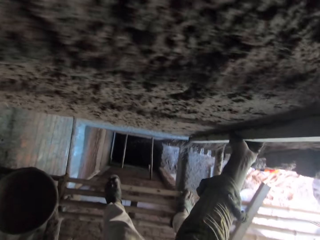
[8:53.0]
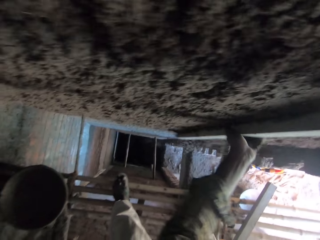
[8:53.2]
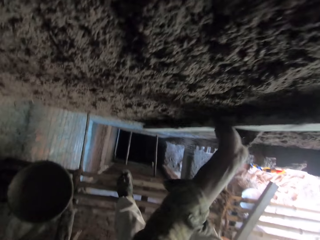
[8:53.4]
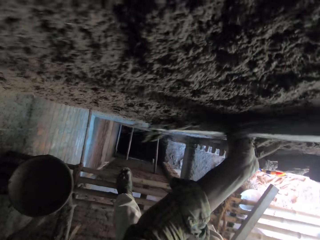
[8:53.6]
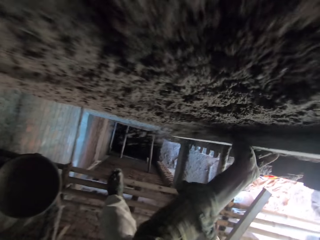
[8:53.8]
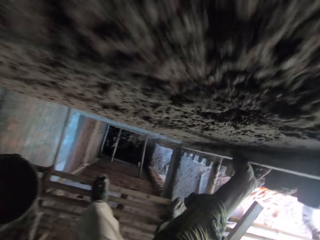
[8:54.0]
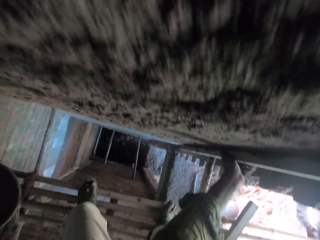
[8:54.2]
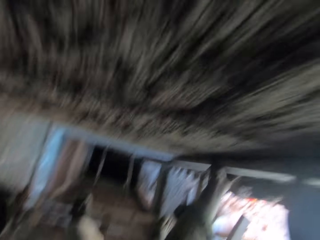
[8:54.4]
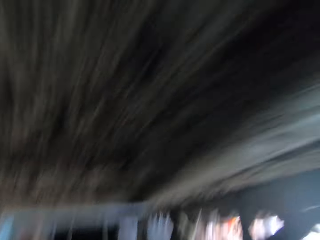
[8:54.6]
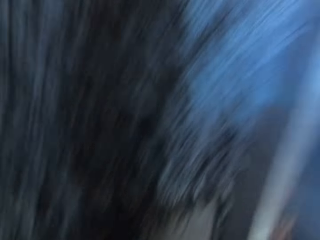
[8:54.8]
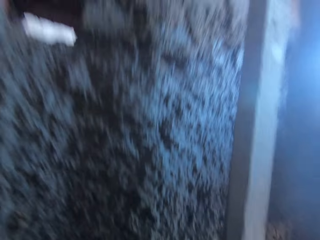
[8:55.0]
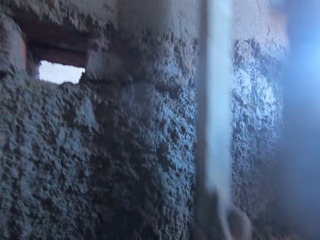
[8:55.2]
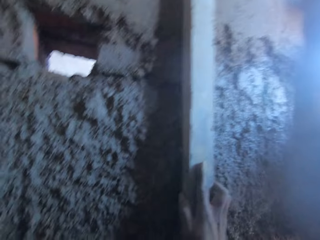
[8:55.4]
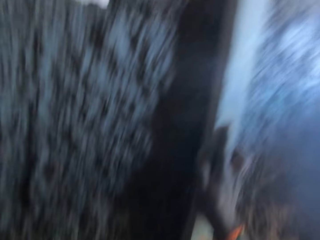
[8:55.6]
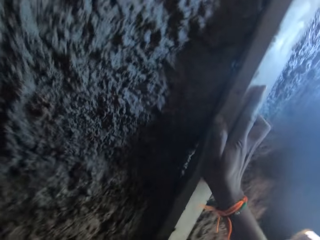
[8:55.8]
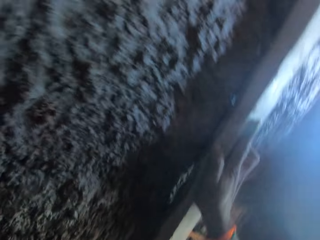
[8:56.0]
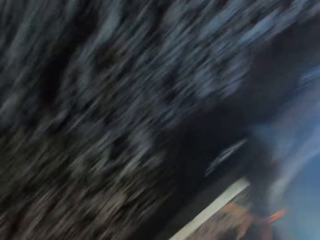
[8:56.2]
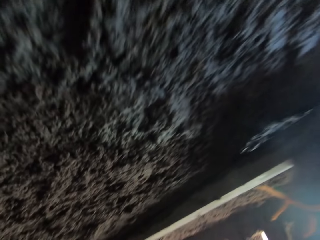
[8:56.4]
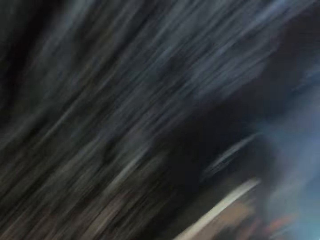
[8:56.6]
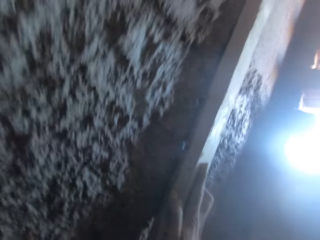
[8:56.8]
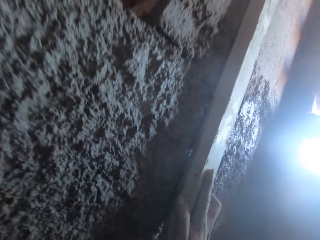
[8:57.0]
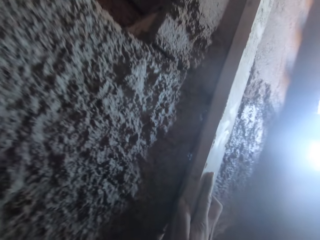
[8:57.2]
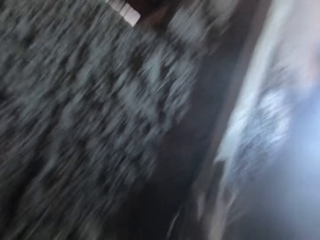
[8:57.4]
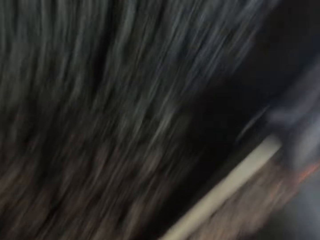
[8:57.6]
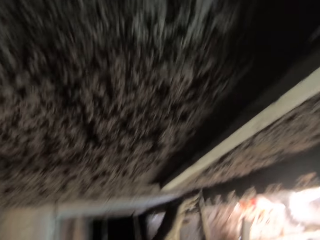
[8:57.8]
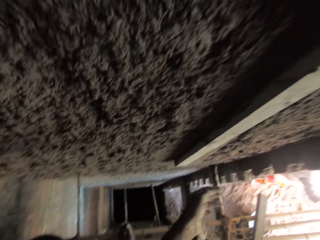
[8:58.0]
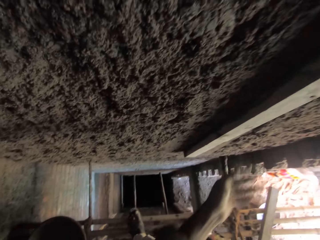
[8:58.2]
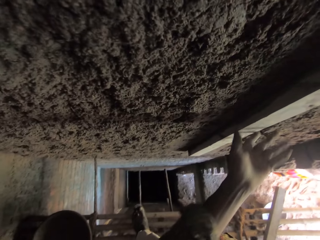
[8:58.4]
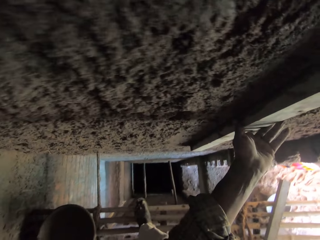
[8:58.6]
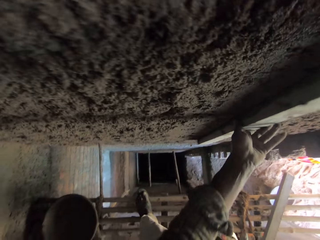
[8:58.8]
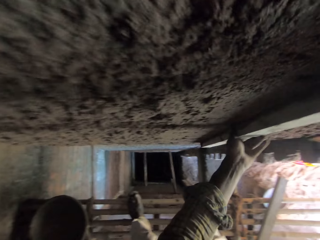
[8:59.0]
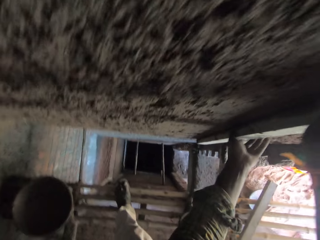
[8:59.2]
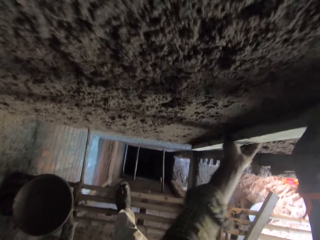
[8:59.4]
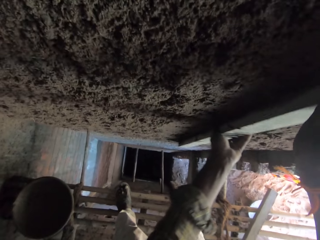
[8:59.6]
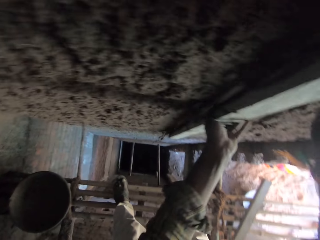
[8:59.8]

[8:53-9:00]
The camera wearer removes the metal pole on the wall of the building with both hands. He places the metal pole on the wall of the building with both hands. He holds the wood. He looks at the wall. He smoothens the wall of the building with the metal pole in his right hand. He smoothens the wall of the building with the metal pole in his hands.

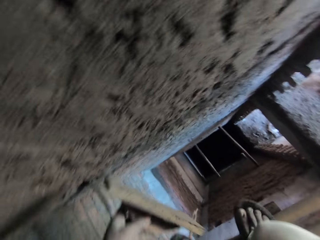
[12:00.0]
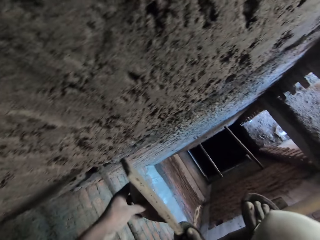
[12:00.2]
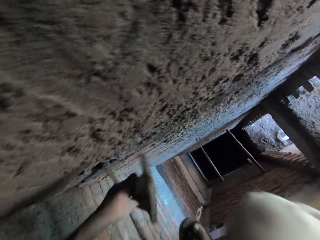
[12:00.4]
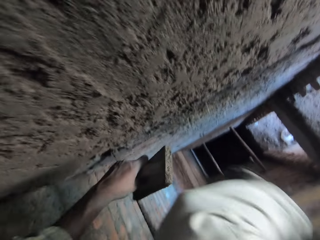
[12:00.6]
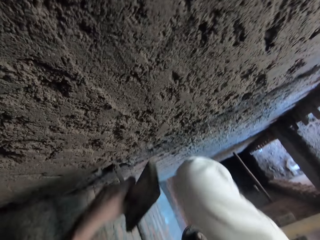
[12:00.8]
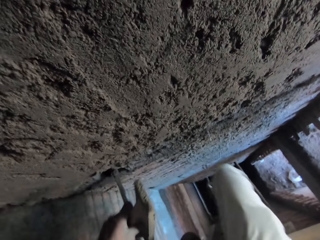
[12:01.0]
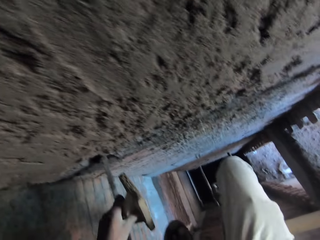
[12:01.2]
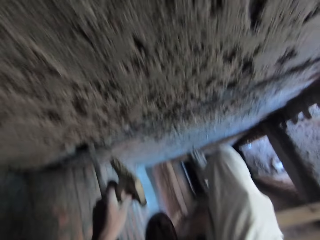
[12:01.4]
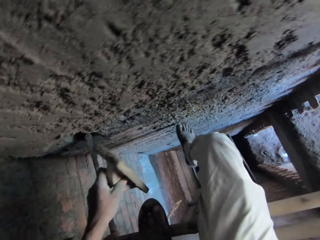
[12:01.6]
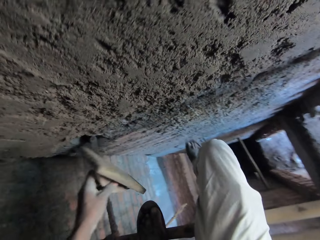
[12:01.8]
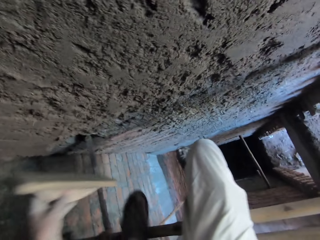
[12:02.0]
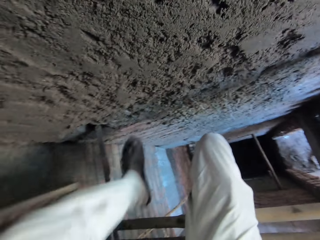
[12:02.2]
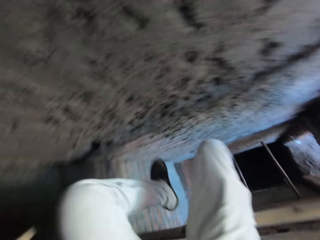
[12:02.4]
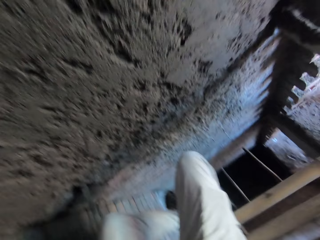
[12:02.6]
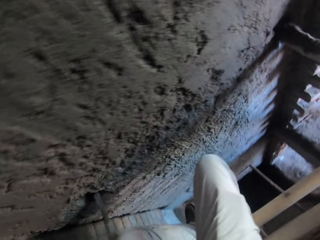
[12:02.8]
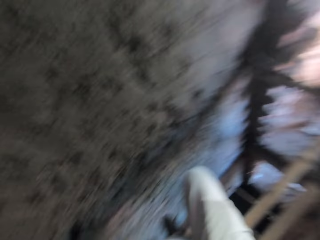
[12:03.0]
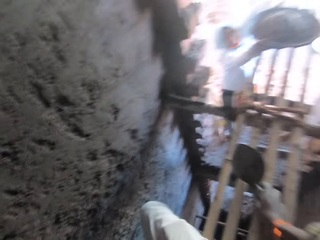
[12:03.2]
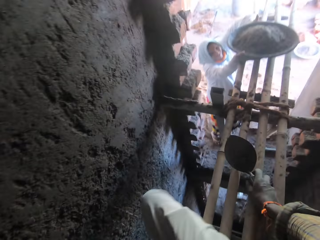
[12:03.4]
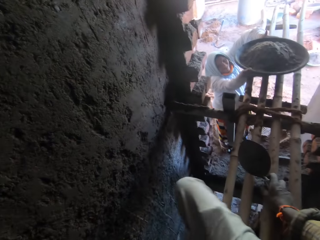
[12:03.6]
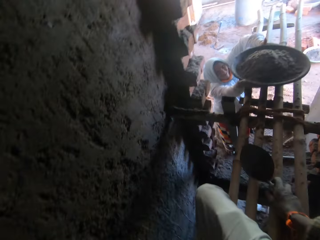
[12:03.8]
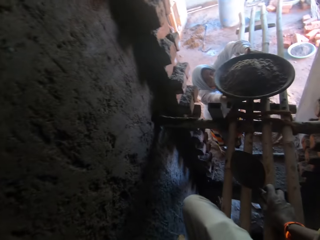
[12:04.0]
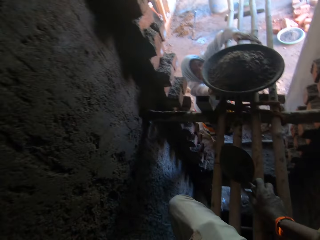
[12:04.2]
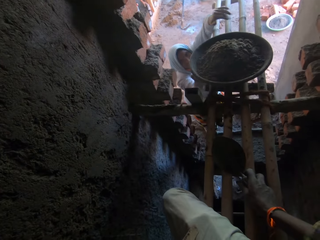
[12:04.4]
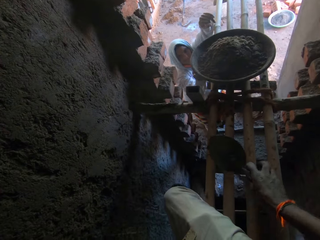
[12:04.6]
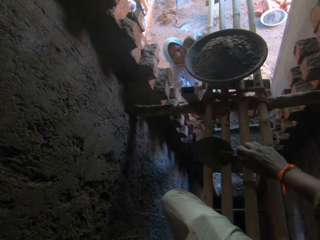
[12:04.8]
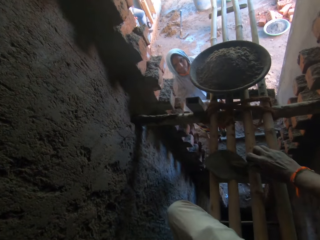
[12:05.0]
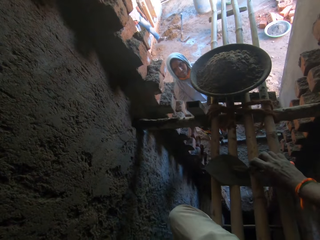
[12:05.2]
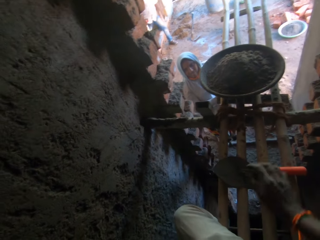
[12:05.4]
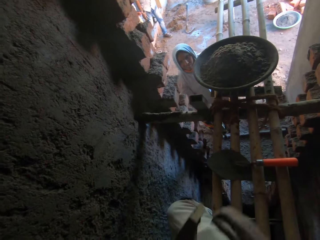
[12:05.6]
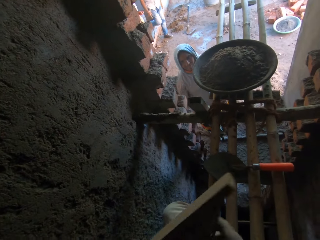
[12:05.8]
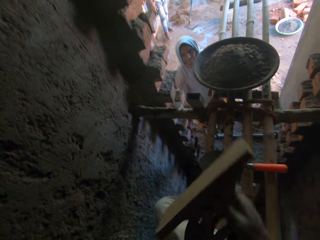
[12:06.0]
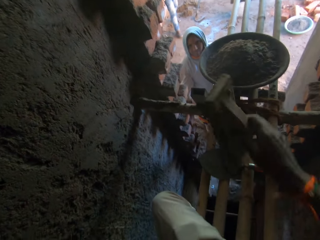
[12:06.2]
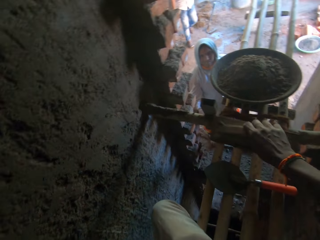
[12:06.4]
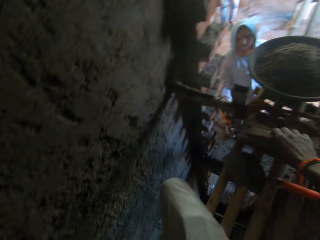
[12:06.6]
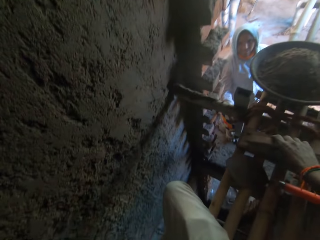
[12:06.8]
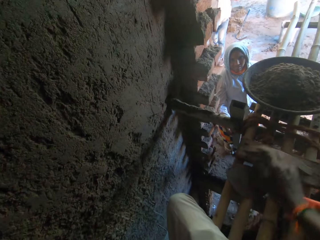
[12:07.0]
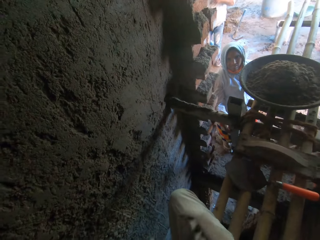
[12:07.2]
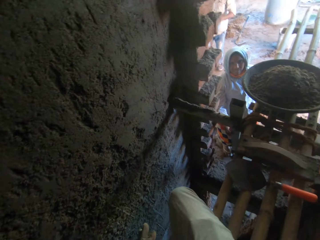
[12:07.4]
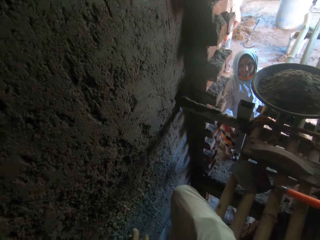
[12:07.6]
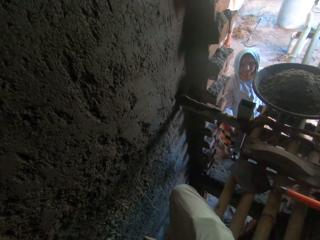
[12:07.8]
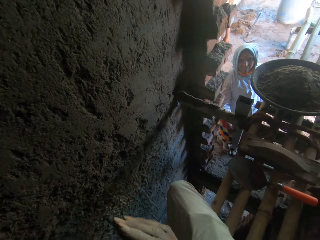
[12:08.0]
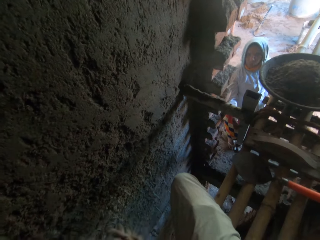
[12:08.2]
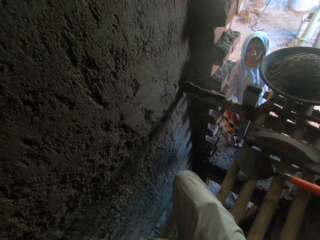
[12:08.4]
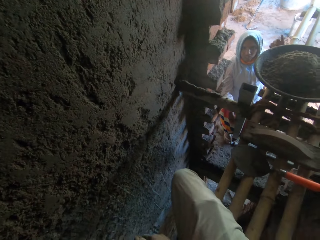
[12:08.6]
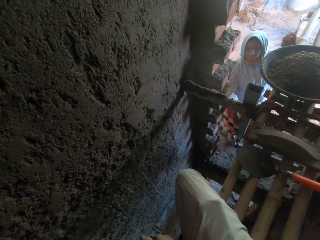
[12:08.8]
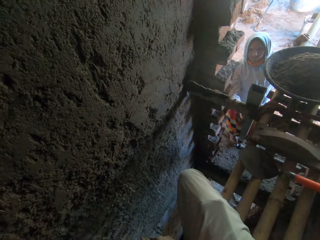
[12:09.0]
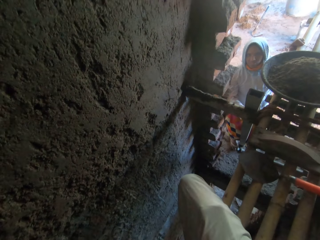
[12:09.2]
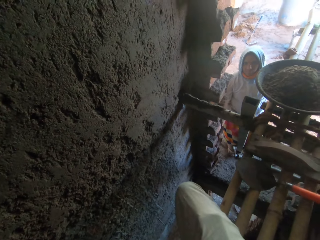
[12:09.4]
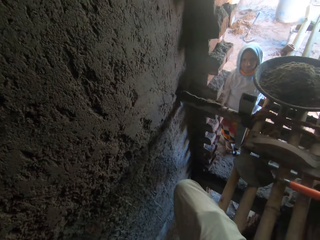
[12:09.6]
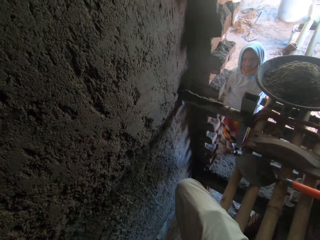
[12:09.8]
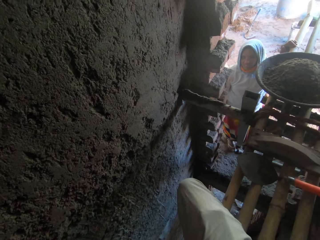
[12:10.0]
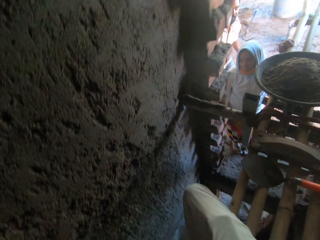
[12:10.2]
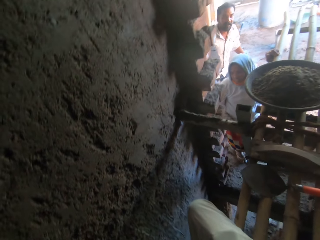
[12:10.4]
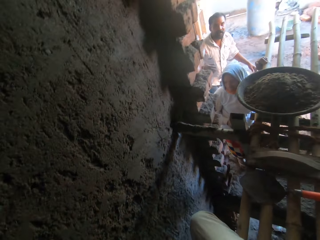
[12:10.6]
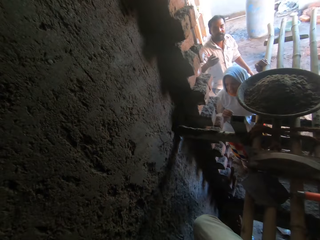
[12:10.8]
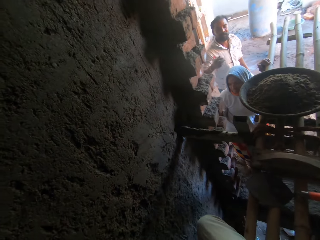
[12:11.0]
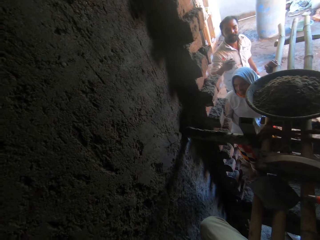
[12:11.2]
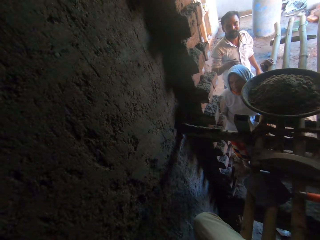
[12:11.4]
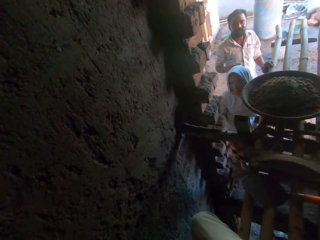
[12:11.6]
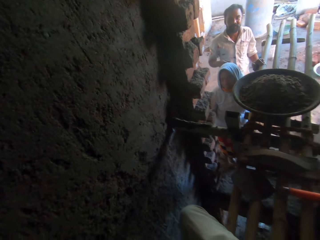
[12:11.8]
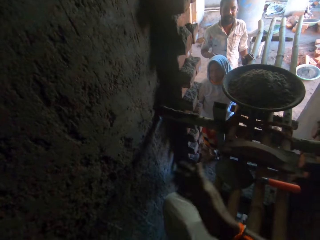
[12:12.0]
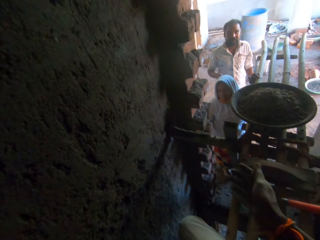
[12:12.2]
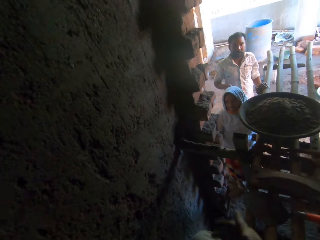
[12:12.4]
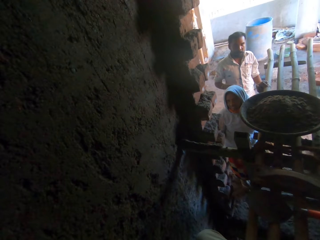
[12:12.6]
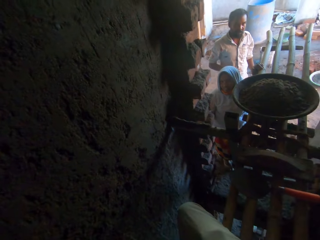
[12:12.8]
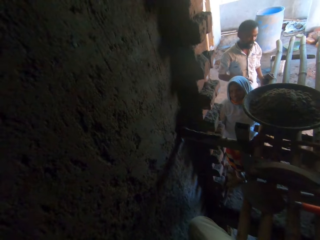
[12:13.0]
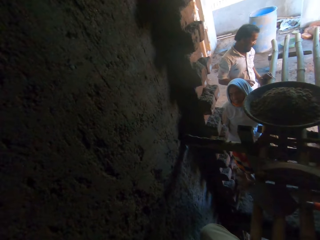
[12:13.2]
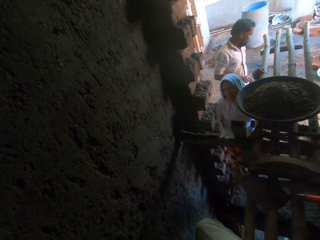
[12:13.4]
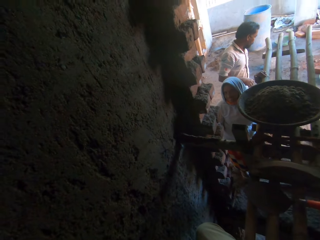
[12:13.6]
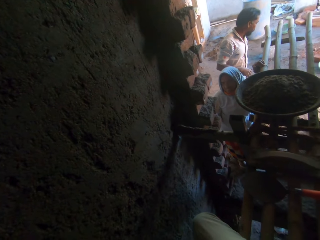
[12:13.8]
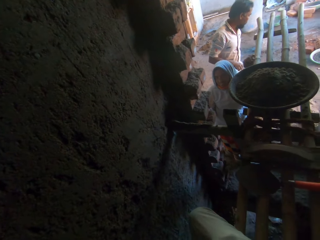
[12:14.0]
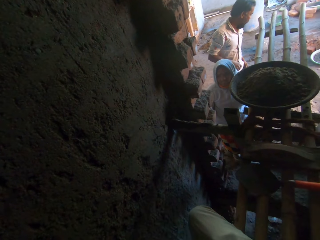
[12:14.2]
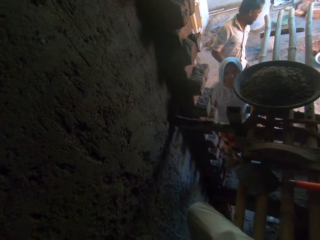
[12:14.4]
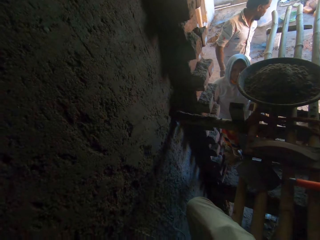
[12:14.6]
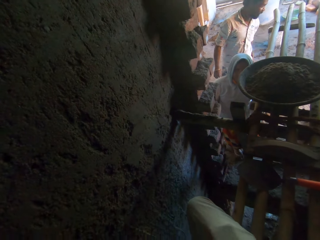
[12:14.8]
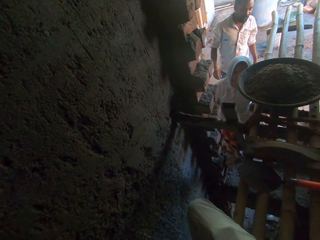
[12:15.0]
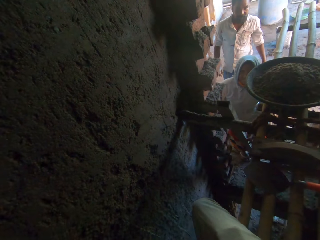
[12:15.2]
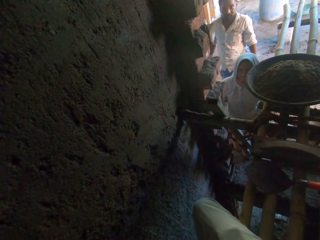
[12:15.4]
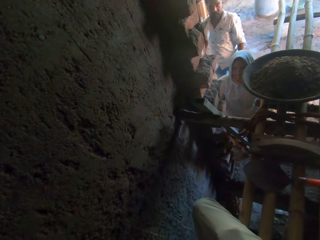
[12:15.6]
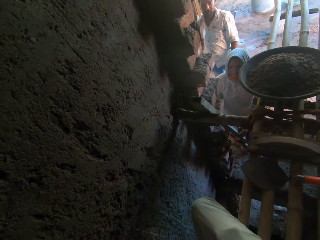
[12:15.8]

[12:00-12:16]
The camera wearer sits on the formwork. A woman drops a pan of sand mixture on the formwork with her hands. The camera wearer drops the hand trowel in his right hand on the formwork. He drops the wooden float in his right hand on the formwork. He interacts with the woman. He interacts with a person and another person. A man interacts with the camera wearer.
